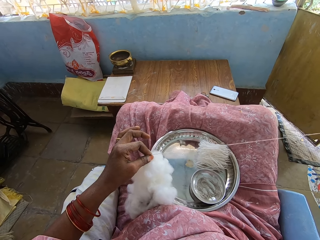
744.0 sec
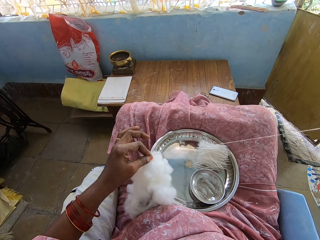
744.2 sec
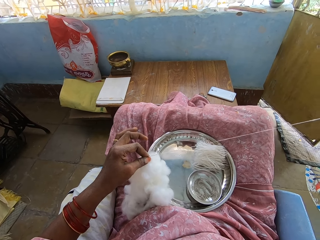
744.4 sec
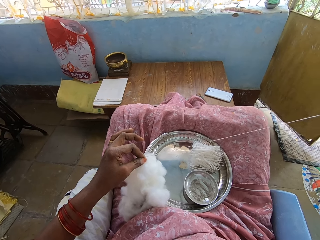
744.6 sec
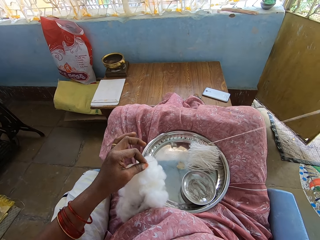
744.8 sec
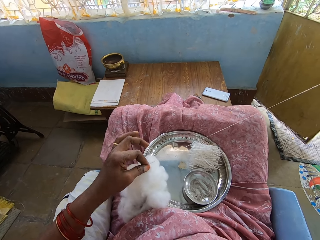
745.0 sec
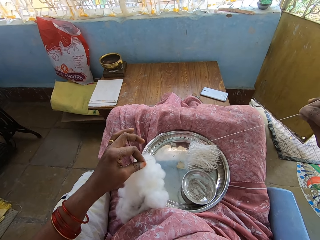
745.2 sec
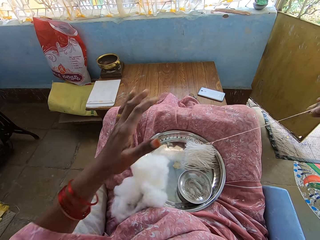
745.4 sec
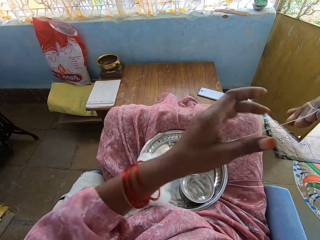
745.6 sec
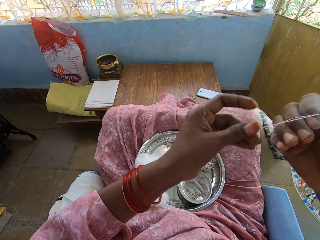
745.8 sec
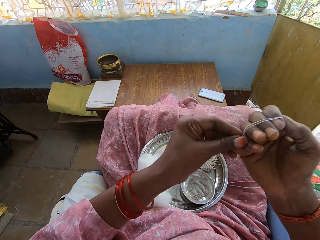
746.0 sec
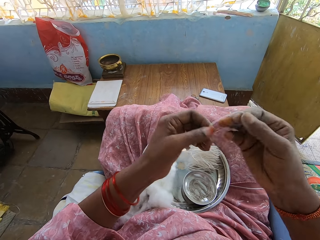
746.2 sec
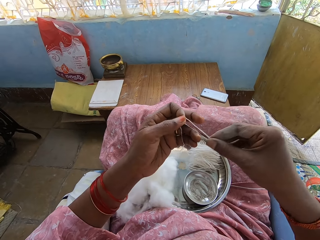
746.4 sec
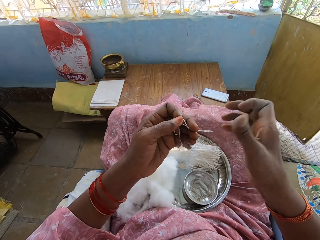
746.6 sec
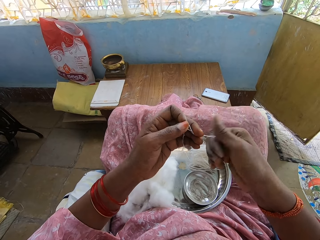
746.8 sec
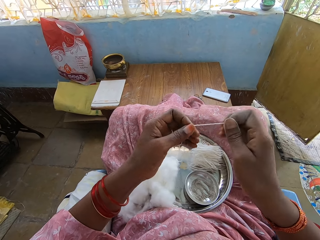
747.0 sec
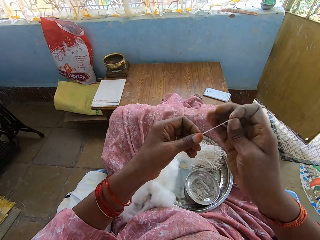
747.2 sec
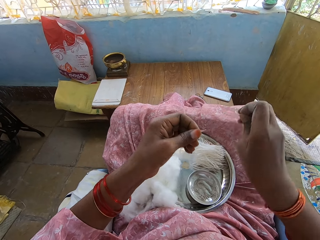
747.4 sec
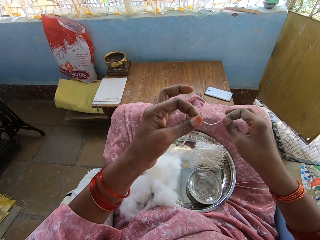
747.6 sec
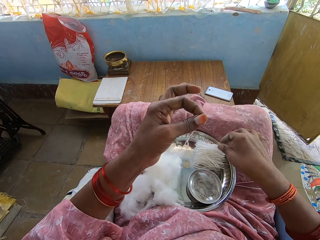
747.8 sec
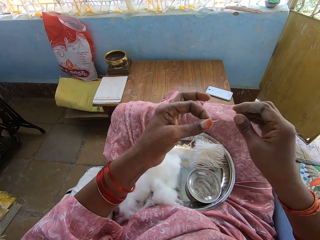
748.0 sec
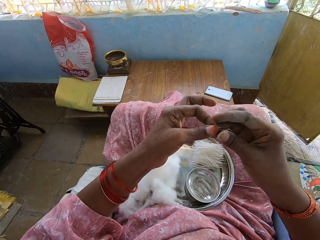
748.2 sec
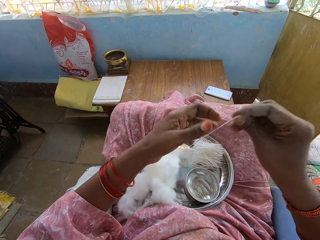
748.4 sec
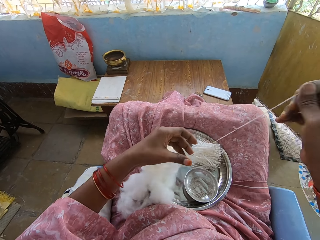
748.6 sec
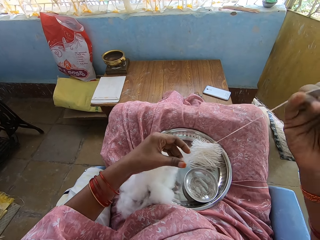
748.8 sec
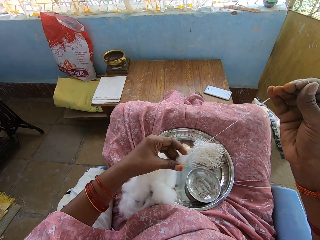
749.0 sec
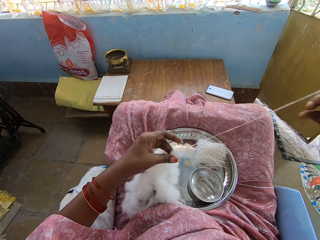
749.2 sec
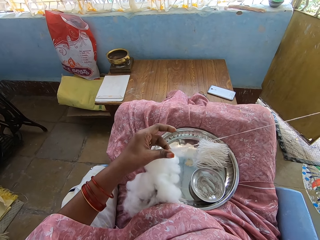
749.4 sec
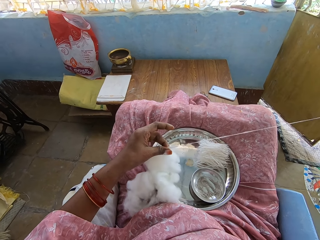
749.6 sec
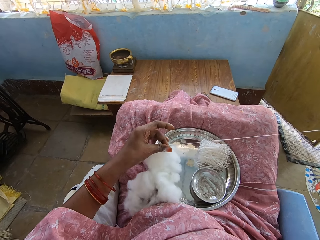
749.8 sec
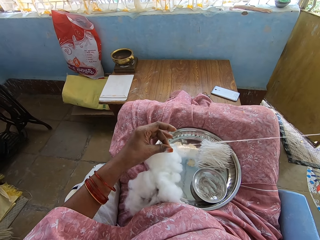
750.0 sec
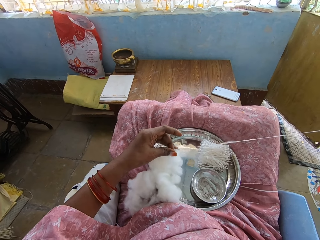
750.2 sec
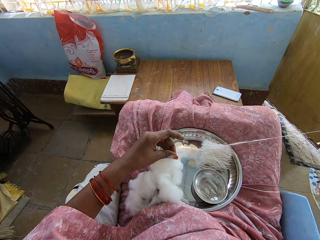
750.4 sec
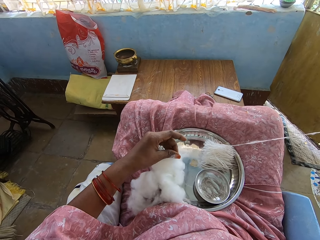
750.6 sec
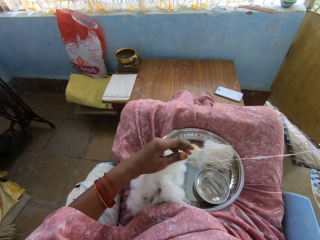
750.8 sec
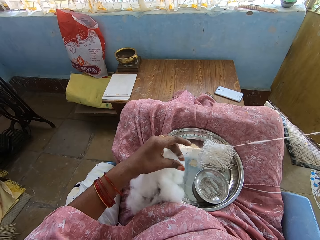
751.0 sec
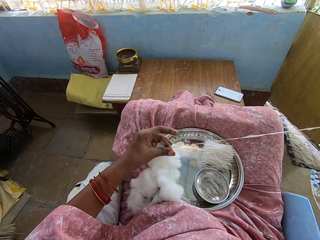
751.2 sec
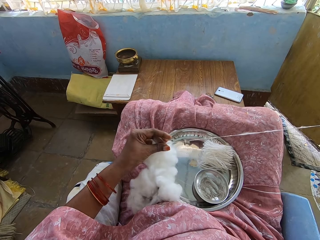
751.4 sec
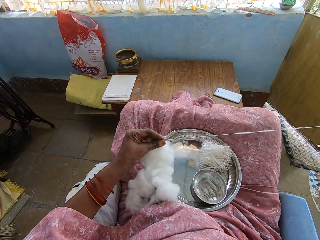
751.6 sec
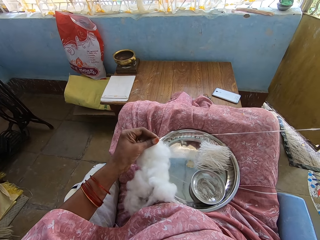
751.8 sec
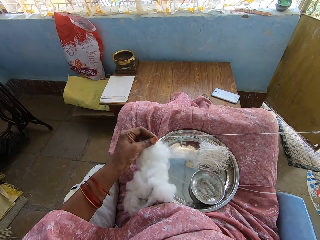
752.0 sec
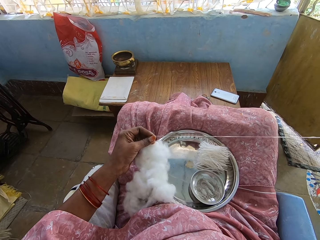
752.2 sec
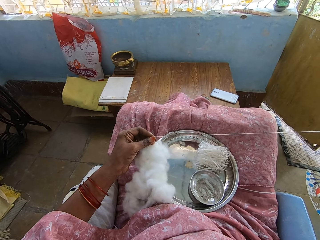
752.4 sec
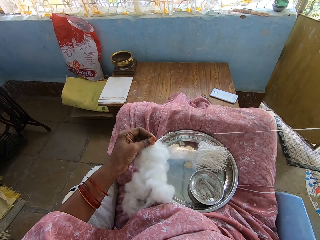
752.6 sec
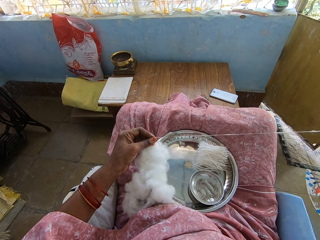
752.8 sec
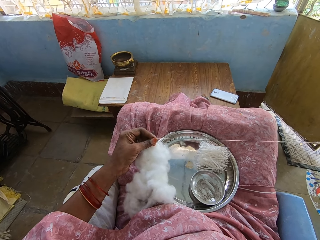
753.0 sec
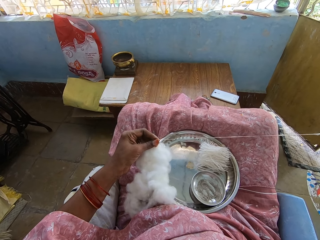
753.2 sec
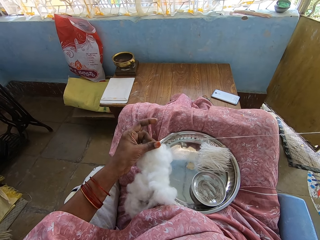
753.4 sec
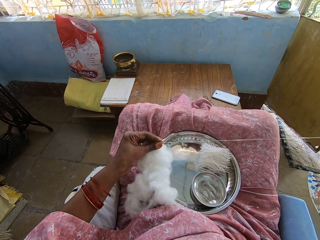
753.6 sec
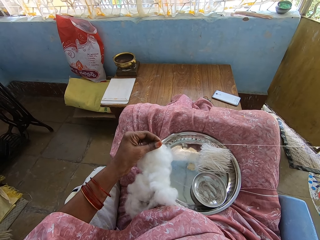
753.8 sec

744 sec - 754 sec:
The camera wearer folds the cotton thread on the hand. They roll the cotton thread on the right hand fingers. They spin the cotton thread with the right hand. They cut the cotton thread with the right hand. They drop the cotton thread in the steel basin with the right hand. They pull the cotton thread with the right hand.

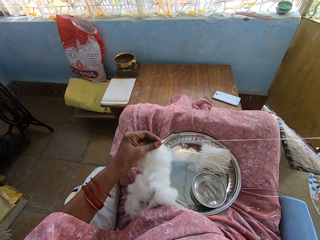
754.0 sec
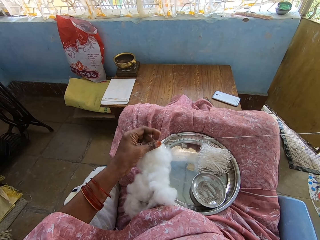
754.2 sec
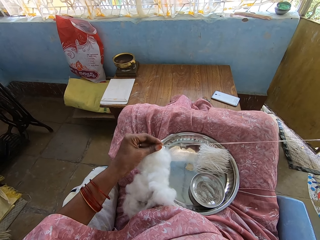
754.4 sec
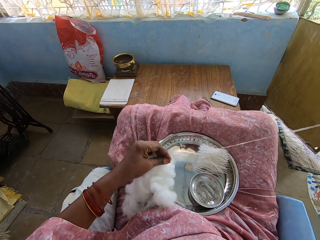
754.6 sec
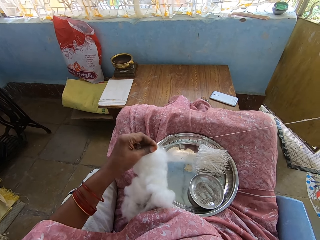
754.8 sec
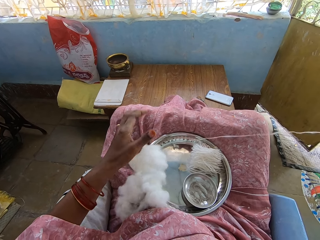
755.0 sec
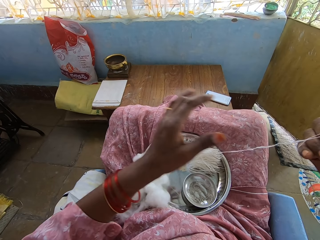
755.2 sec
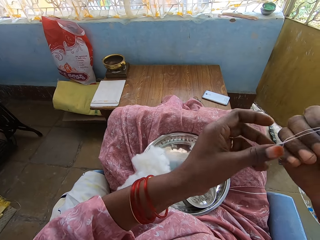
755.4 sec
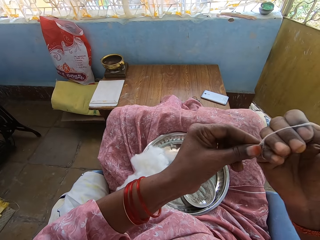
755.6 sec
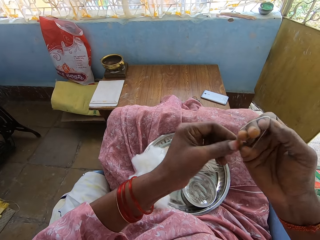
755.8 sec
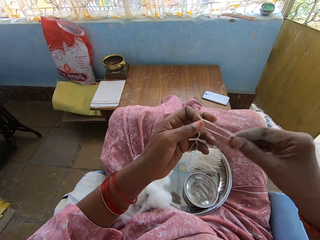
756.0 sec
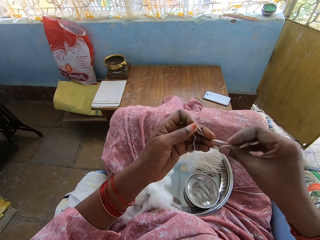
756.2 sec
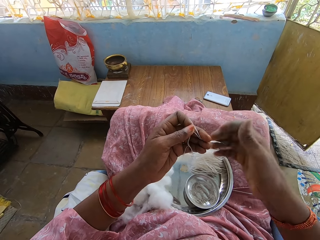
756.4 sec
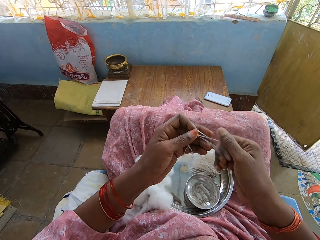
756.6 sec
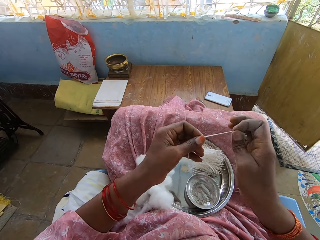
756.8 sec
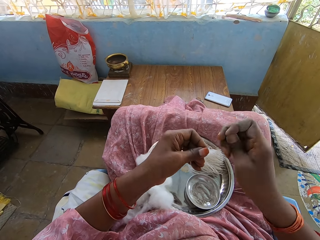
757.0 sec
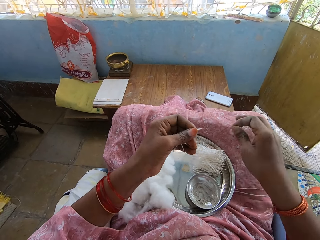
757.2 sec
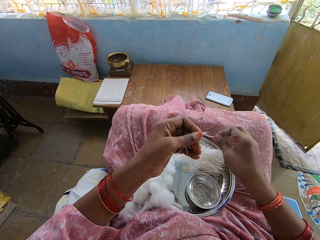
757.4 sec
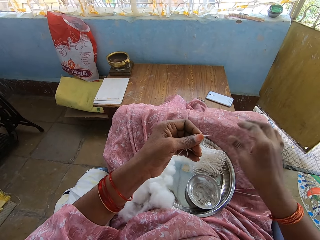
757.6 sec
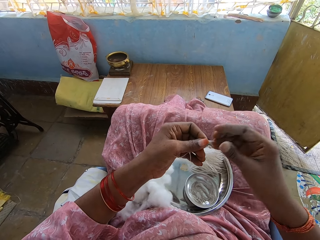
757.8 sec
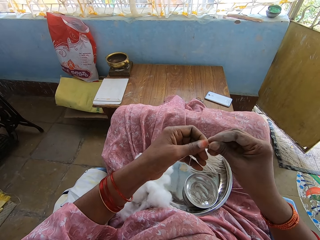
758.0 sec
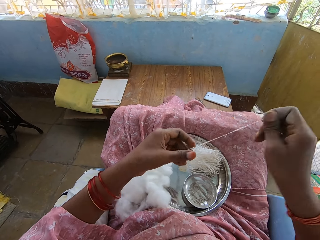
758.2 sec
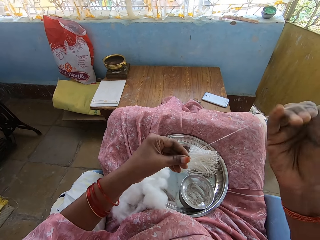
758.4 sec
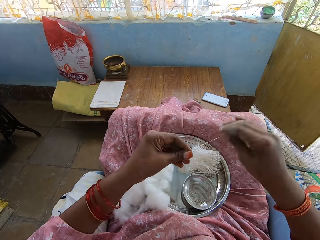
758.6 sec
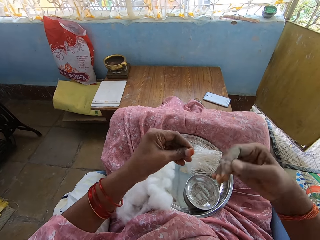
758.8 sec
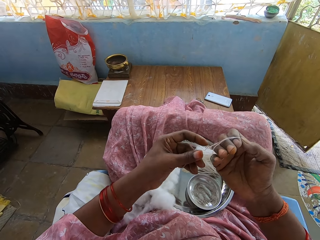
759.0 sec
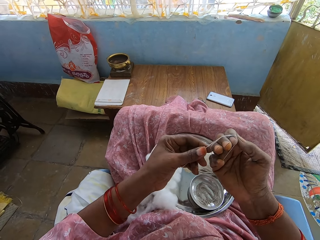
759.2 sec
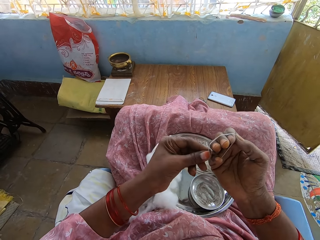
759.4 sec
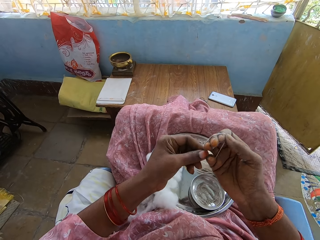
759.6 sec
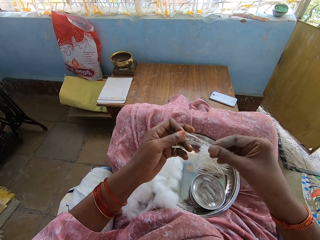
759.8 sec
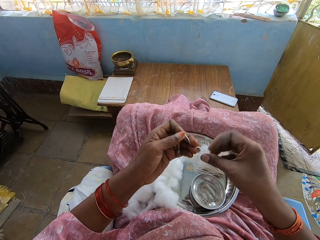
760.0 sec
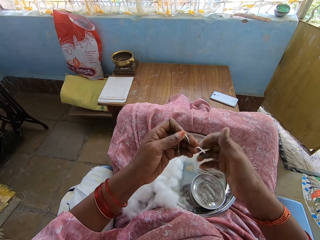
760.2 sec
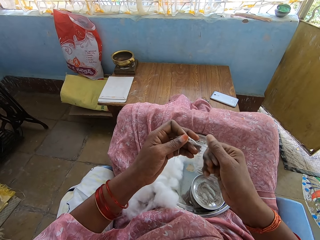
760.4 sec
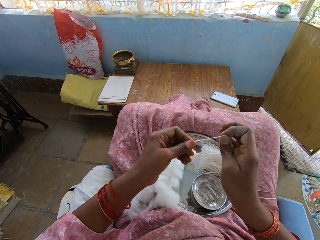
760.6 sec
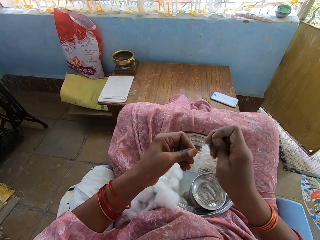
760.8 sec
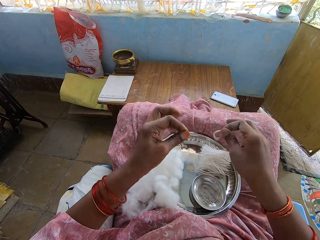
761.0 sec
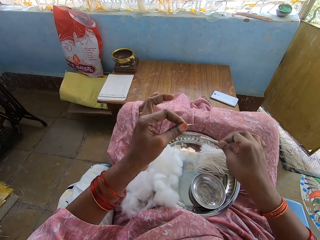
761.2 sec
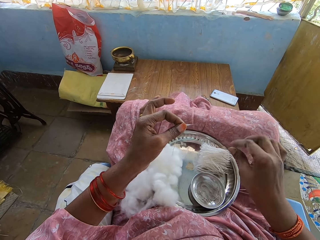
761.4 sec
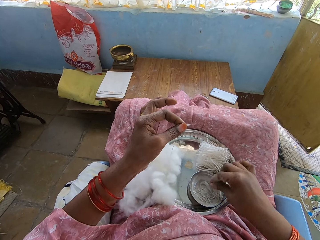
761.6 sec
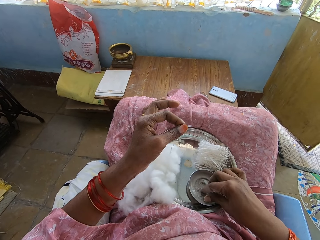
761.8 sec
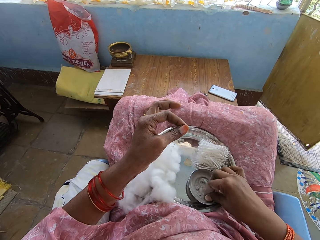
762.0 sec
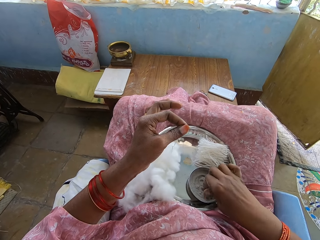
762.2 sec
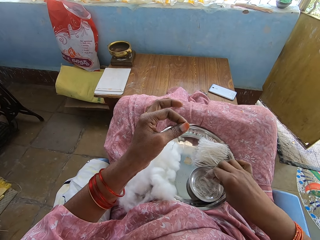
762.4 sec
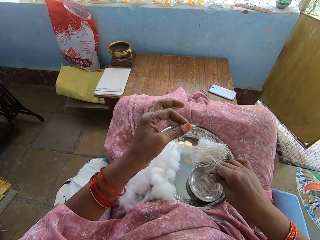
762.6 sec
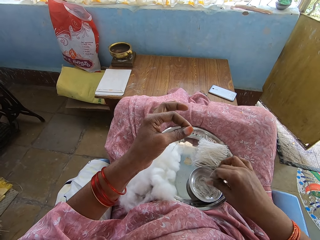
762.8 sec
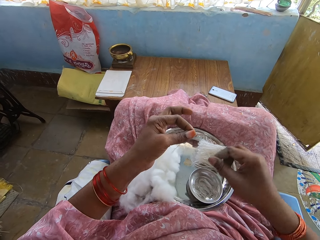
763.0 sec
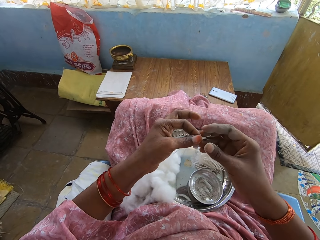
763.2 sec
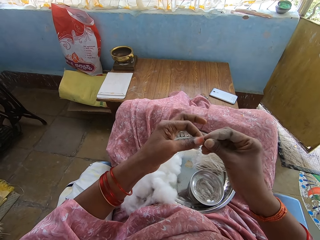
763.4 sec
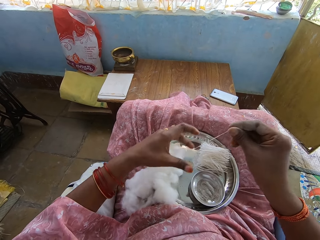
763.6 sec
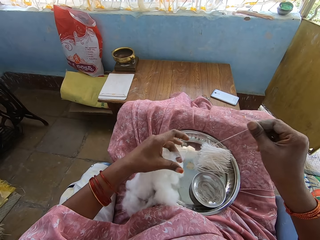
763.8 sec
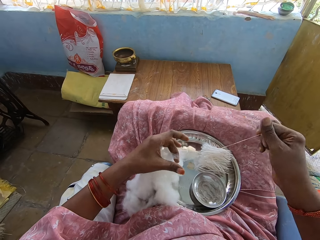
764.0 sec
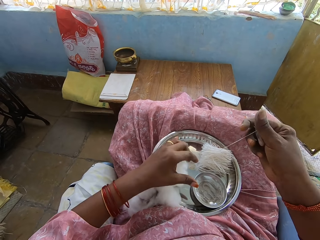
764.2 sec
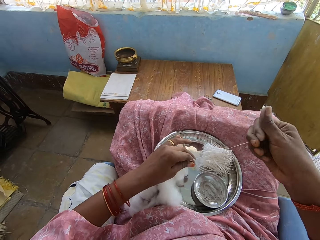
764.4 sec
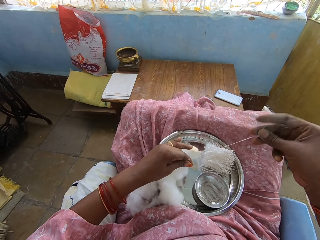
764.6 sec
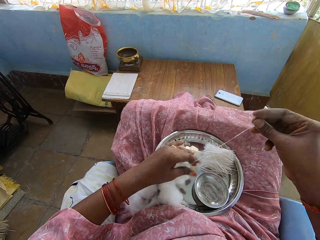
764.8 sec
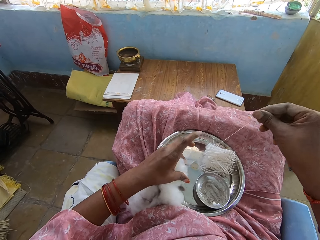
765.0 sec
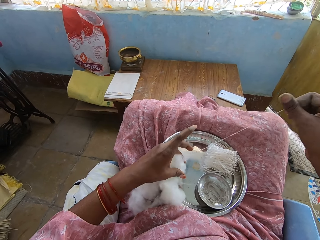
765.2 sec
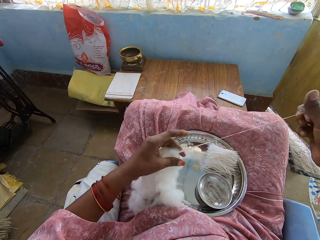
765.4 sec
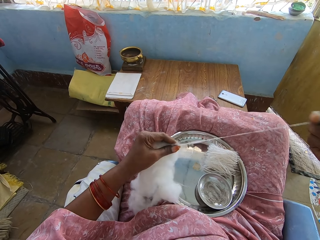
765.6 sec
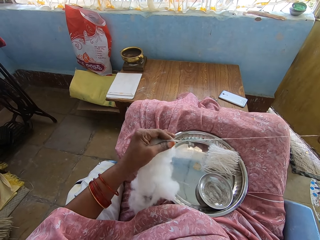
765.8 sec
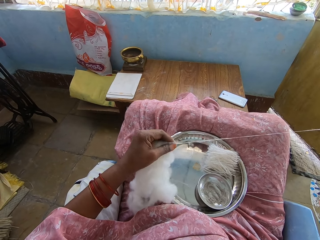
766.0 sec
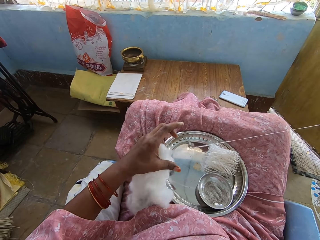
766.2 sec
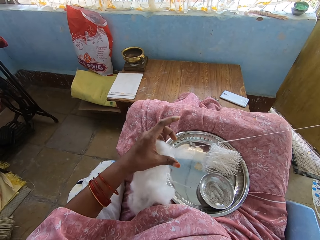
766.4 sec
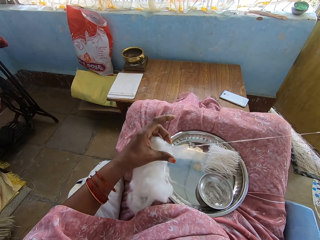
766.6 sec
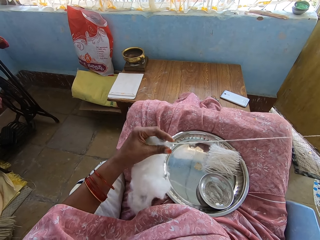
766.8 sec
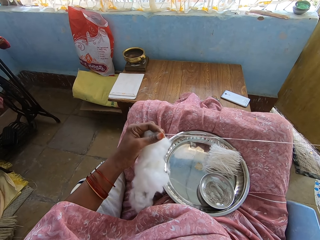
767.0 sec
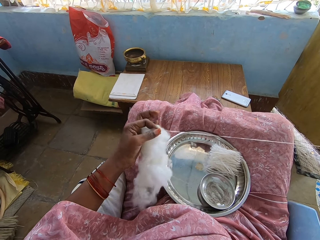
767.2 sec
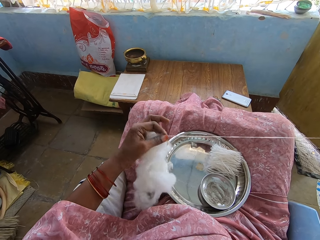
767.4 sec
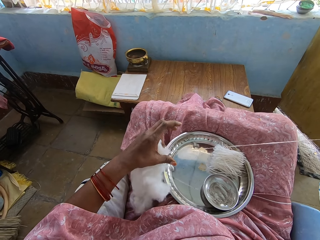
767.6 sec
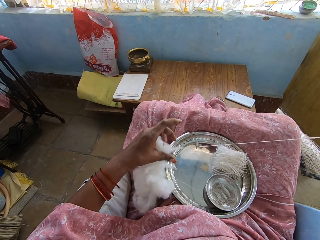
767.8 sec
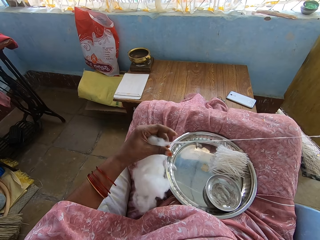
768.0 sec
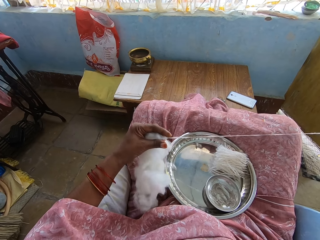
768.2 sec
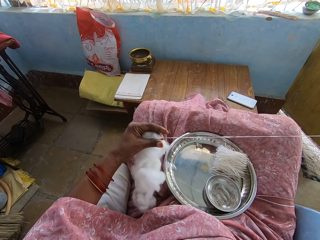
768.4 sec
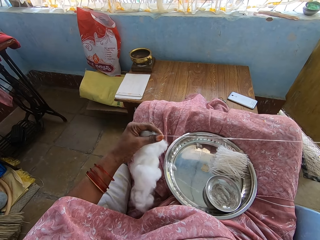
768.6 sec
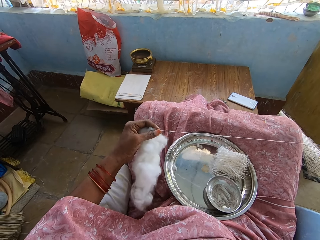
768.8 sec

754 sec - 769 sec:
The camera wearer rolls the cotton thread on the right hand fingers. They spin the cotton thread with the right hand. They cut the cotton thread with the right hand. They drop the cotton thread in the steel basin with the right hand. They pull the cotton thread with the right hand. They roll the cotton thread on the right hand fingers. They fold the cotton thread on the hand. They hold the thread with both hands. They cut the cotton thread with the right hand. They drop the cotton thread in the steel basin with the right hand. They touch ash in the dish with the right hand. They pull the cotton thread with the right hand.
